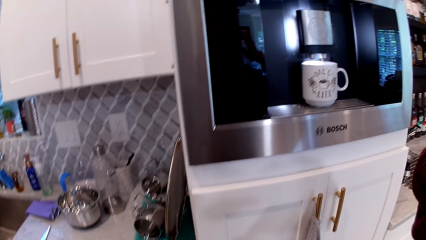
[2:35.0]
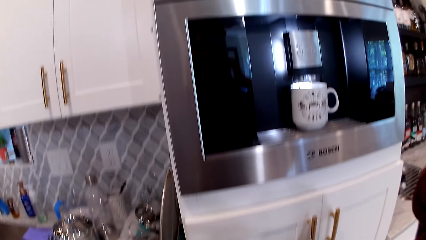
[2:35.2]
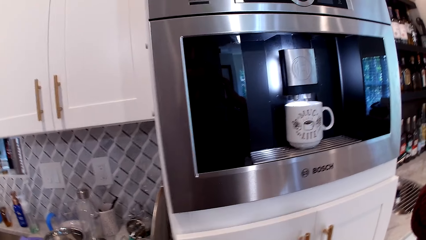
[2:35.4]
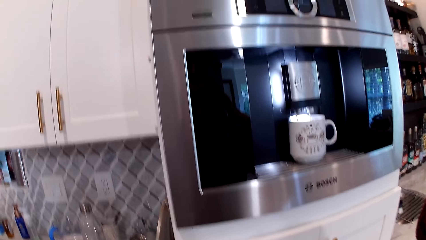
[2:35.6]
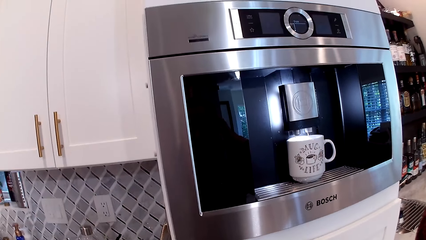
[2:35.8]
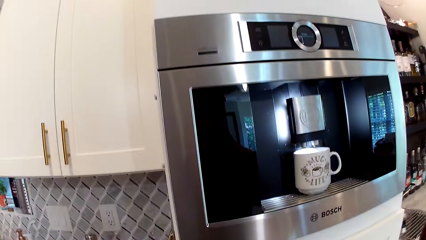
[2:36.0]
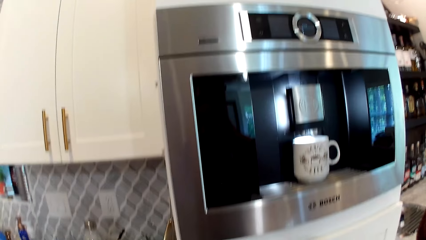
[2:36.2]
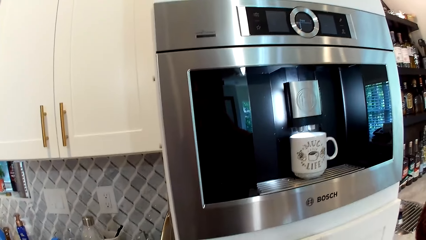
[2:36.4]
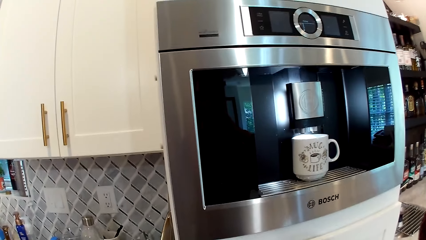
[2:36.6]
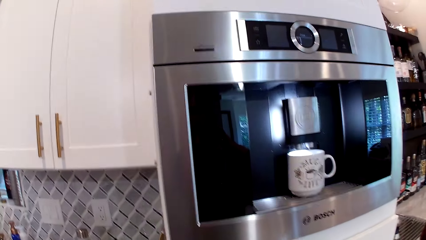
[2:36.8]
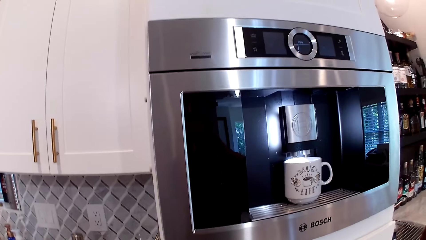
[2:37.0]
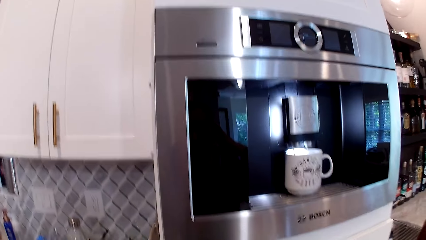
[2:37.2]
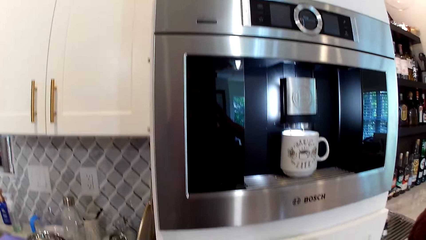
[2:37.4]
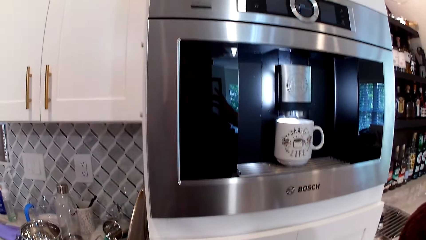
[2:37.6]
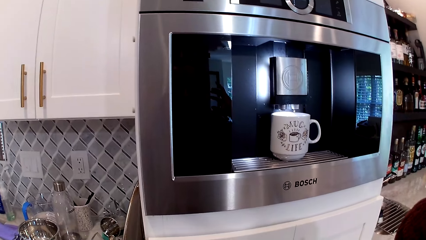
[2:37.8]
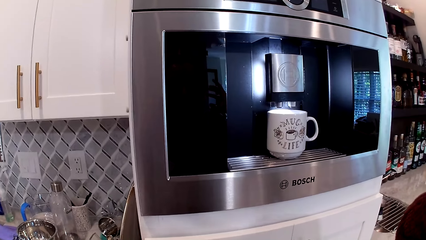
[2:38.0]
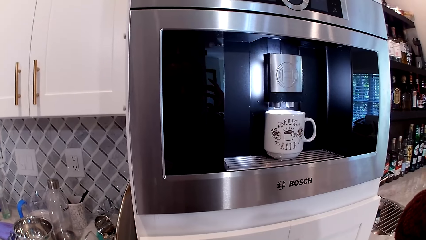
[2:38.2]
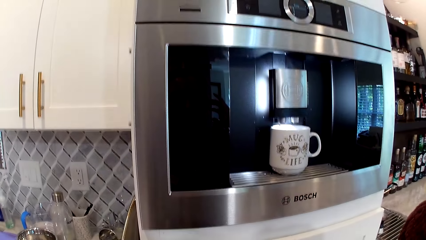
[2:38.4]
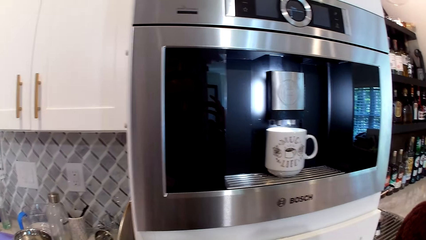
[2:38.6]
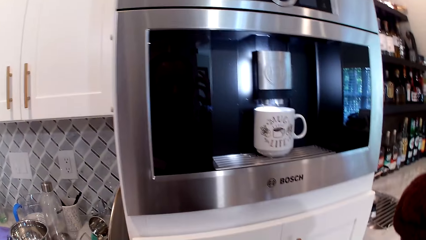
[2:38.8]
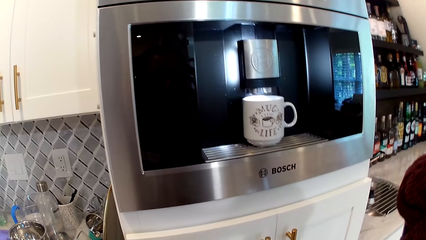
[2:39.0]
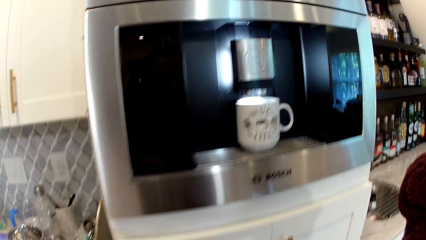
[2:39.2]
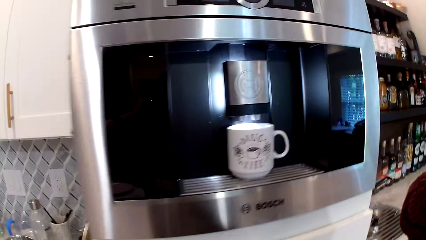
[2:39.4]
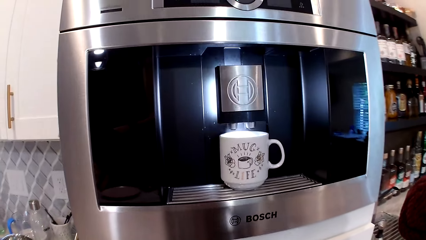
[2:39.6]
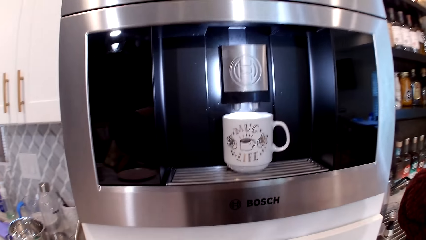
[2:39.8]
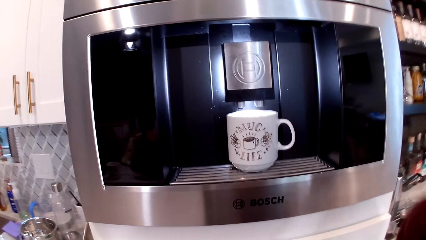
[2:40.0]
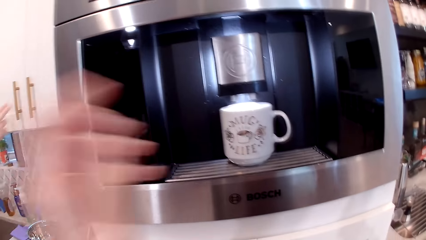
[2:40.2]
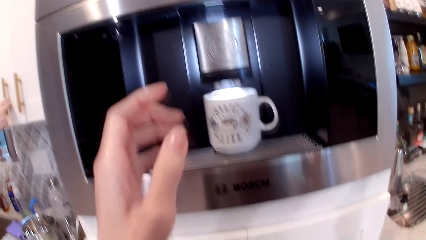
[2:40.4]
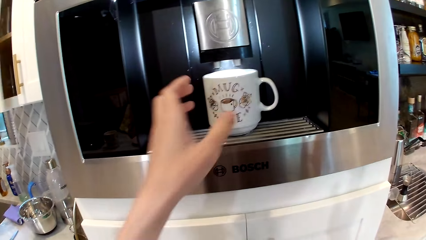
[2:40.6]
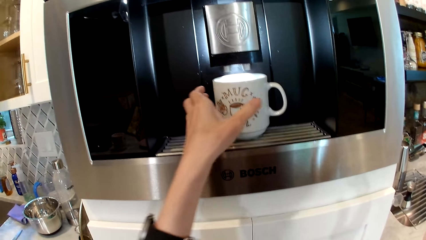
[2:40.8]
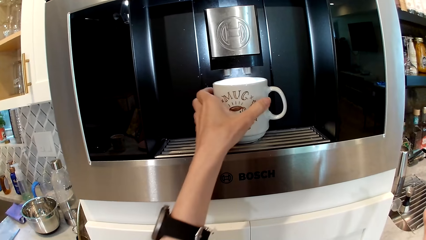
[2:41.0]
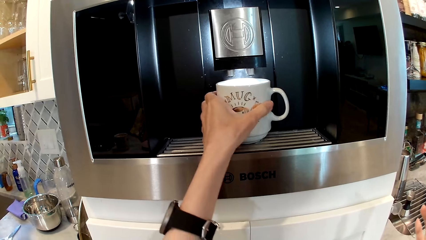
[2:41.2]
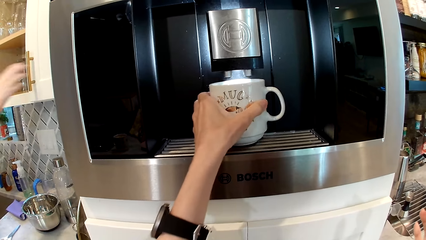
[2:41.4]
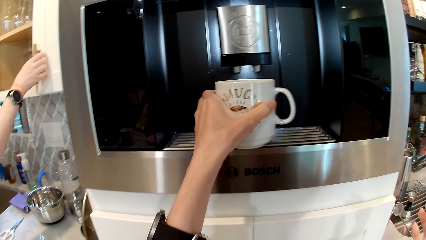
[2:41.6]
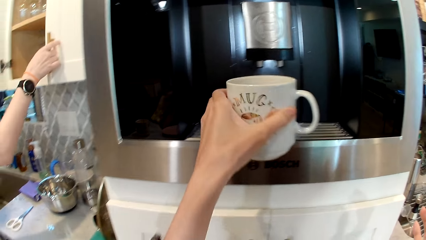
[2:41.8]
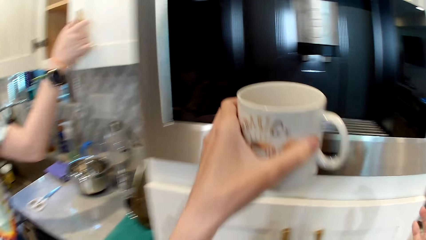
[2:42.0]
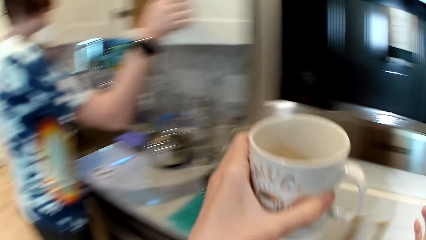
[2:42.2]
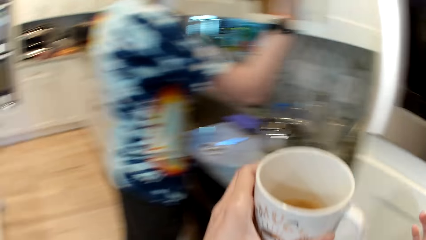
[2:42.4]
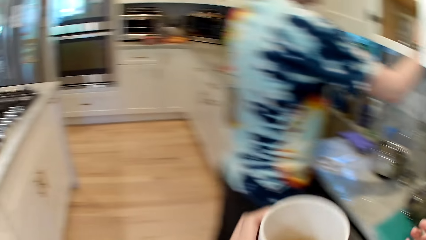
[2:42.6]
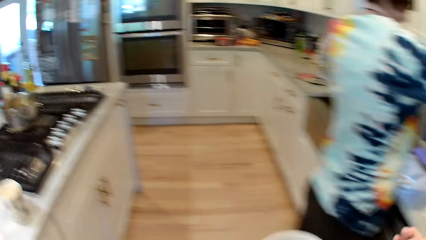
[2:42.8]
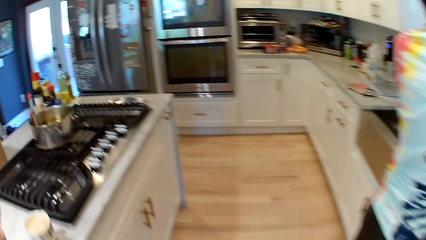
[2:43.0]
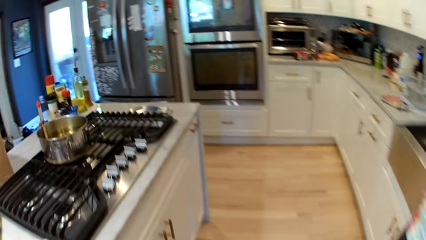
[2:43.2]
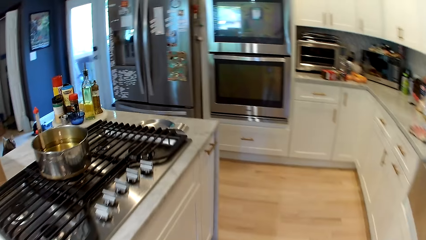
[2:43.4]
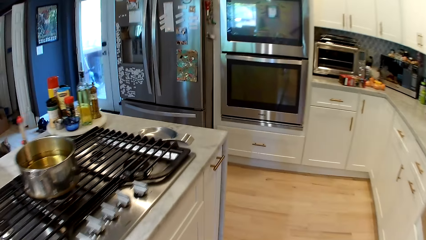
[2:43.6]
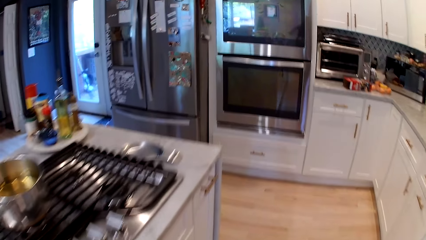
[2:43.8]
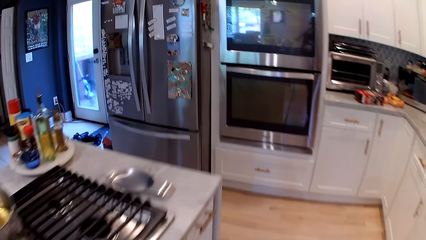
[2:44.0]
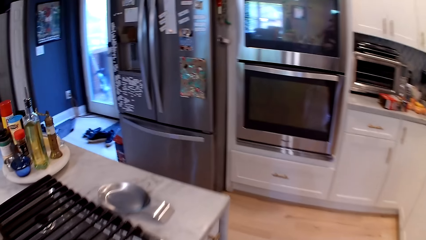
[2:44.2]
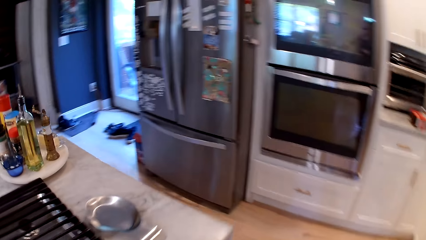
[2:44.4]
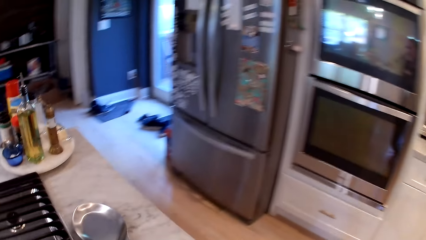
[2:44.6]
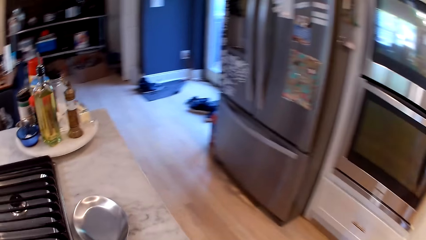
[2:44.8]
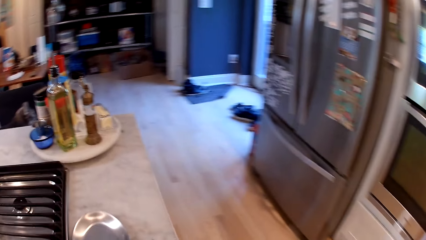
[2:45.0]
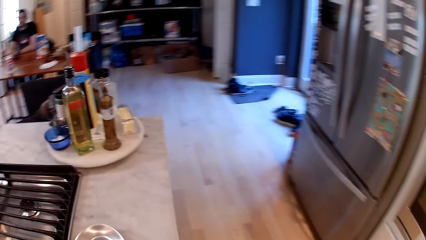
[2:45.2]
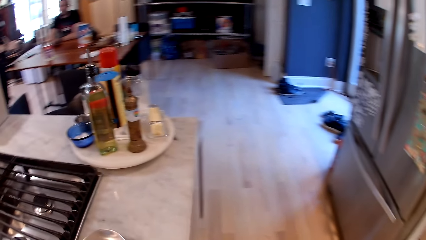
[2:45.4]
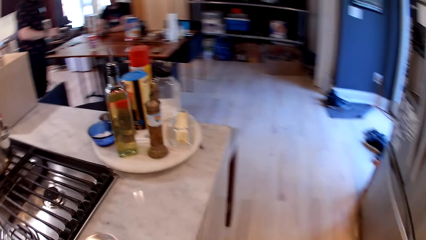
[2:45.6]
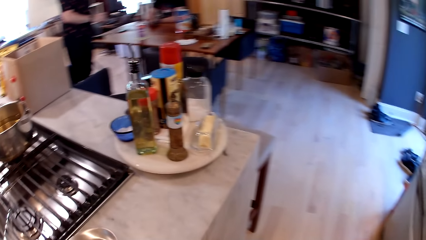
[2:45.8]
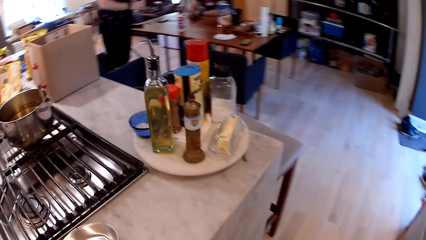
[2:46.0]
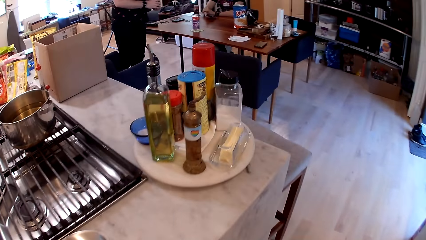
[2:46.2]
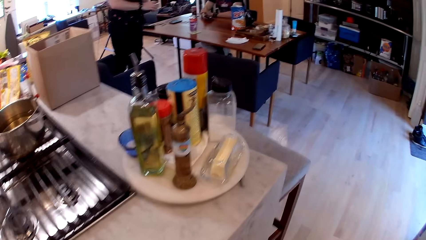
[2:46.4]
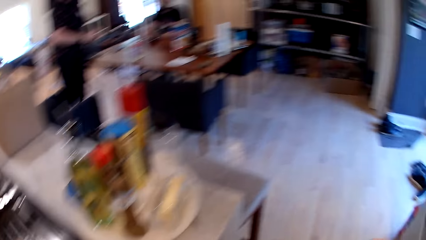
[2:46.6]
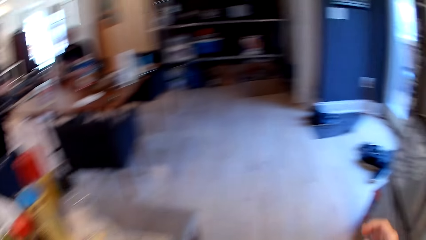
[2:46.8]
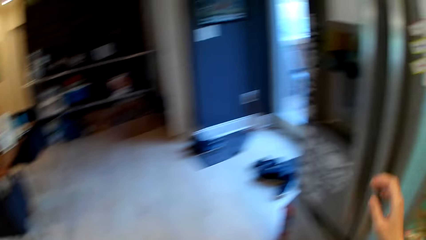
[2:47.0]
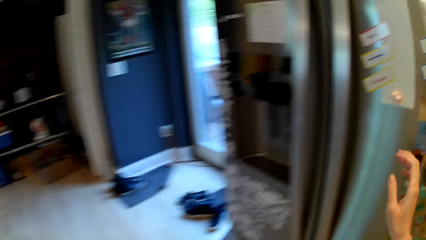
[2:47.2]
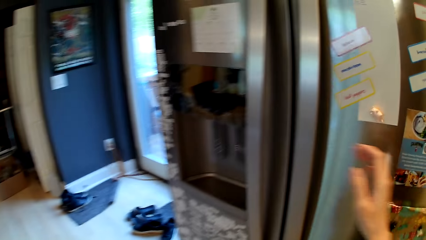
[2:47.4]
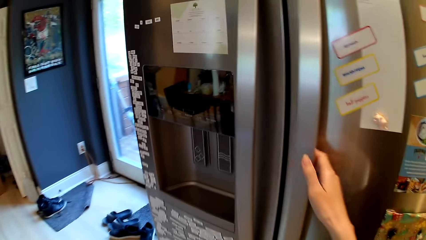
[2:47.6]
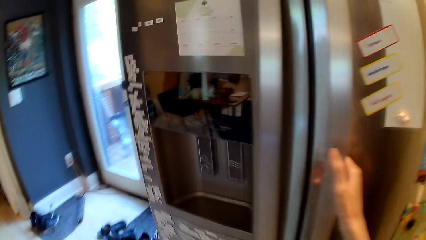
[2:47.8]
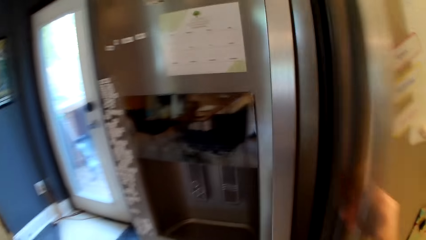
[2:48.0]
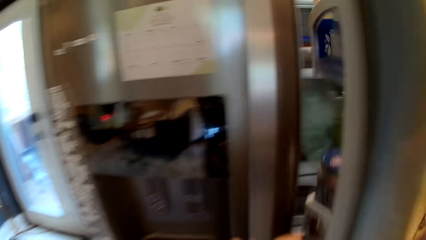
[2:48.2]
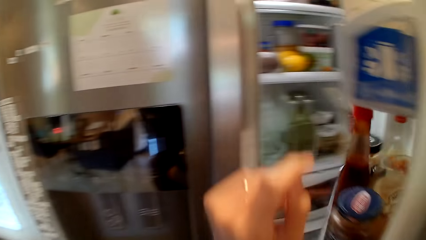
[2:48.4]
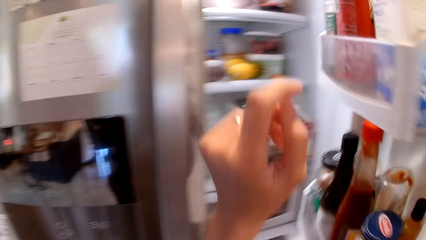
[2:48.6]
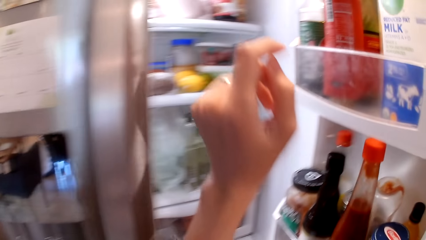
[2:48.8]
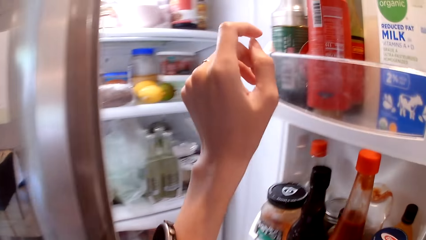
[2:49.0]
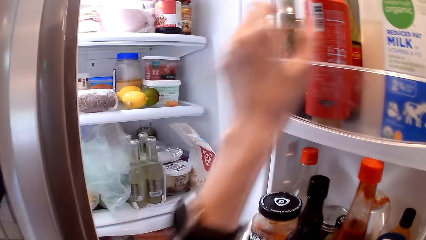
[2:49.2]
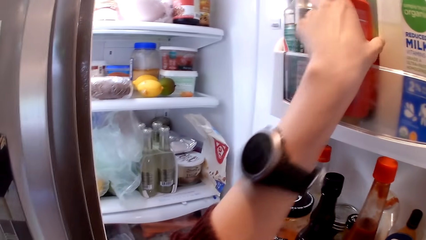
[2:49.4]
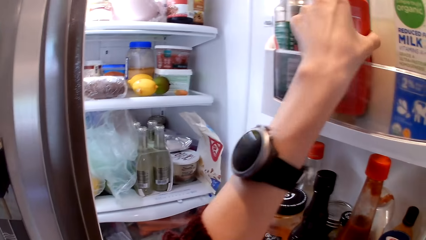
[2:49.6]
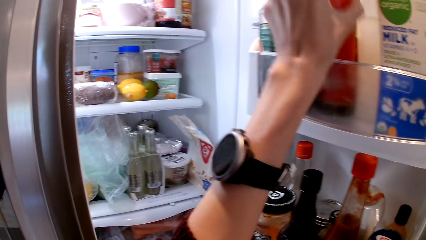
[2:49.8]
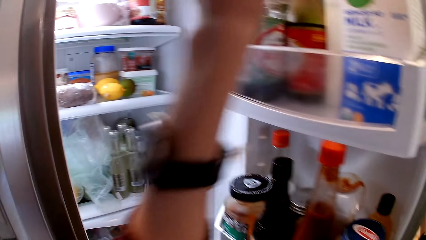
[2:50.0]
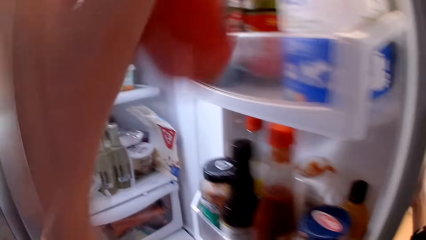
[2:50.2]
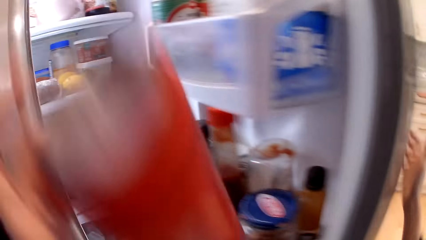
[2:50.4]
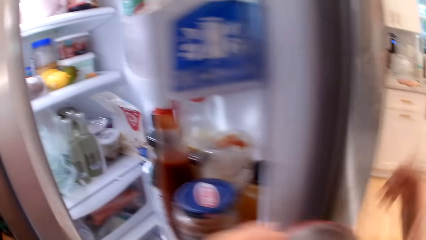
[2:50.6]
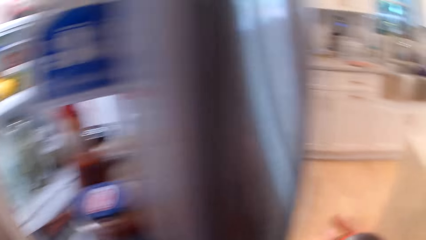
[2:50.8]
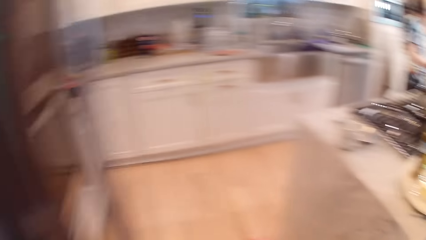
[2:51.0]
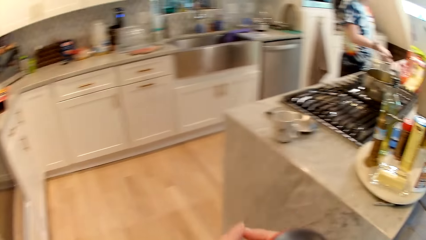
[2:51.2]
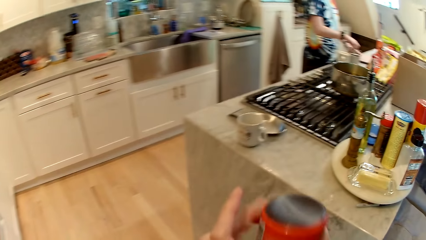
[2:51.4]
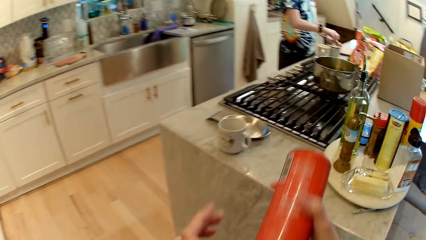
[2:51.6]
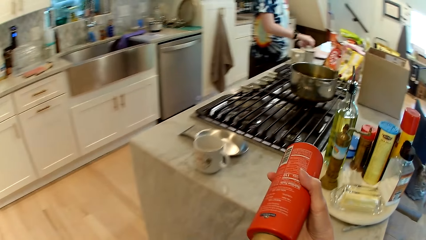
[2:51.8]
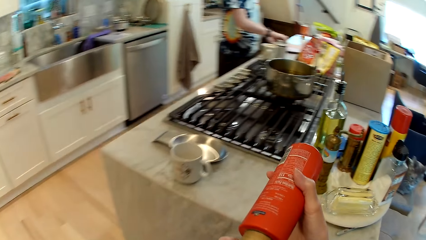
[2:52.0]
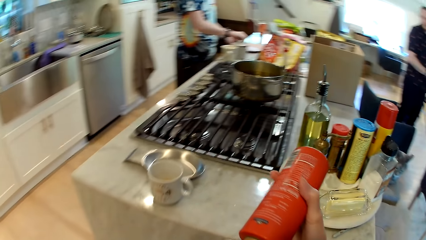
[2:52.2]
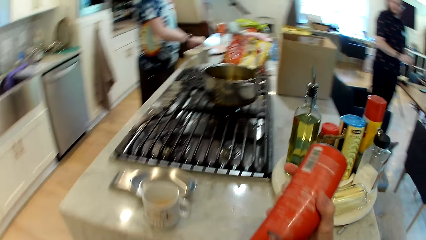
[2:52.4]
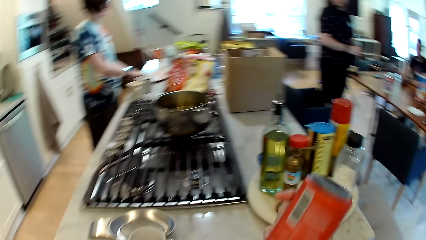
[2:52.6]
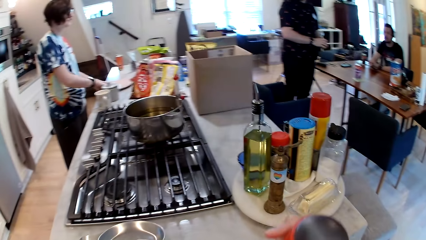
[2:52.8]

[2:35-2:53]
The camera wearer picks up the cup from the coffee machine with her left hand. The woman opens the cupboard with her right hand. The camera wearer walks away. She opens a fridge with her right hand. She converses with the woman, another man and the man. She picks up a red bottle from the fridge with her left hand. She passes the red bottle to her right hand with her left hand. The woman touches a plate on the table with both hands.
